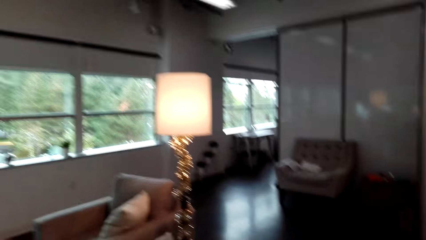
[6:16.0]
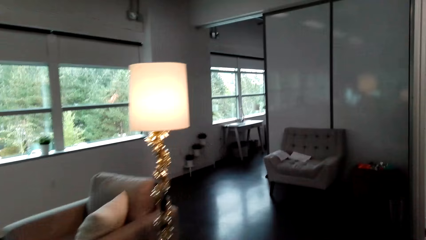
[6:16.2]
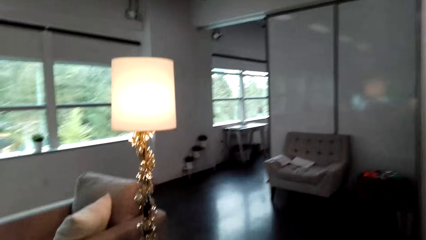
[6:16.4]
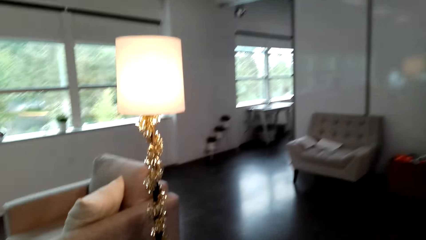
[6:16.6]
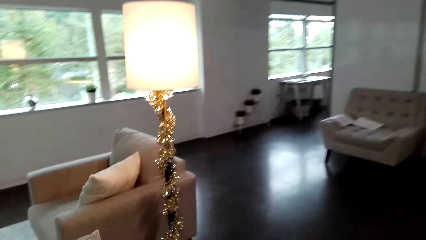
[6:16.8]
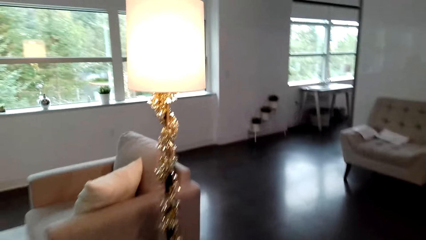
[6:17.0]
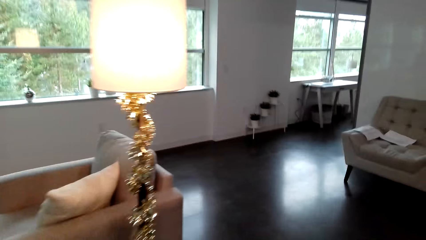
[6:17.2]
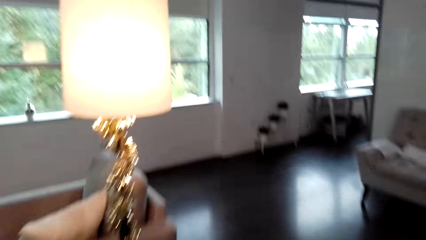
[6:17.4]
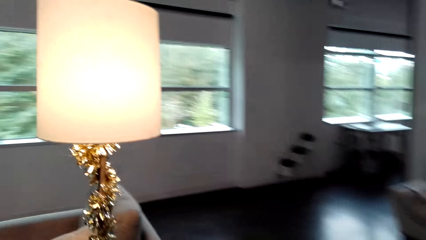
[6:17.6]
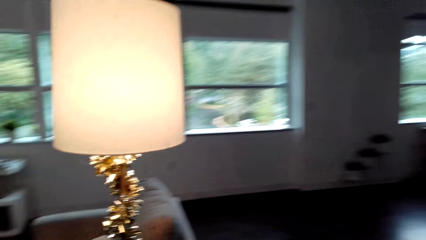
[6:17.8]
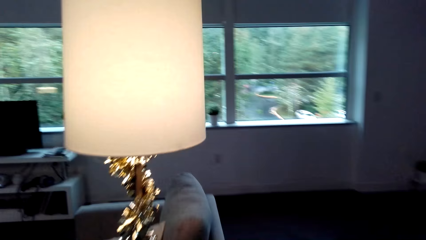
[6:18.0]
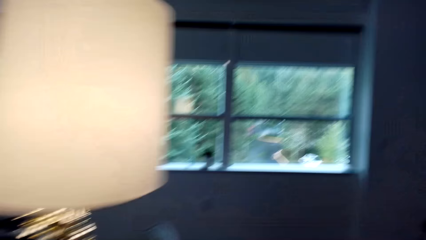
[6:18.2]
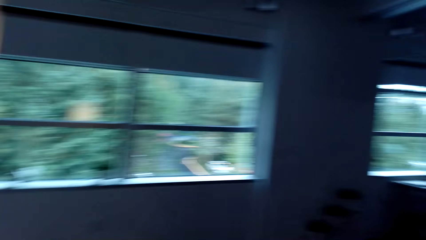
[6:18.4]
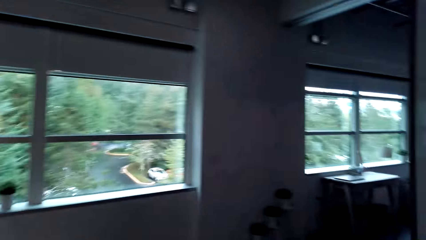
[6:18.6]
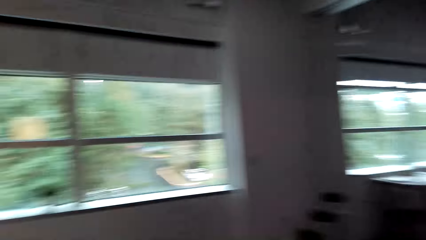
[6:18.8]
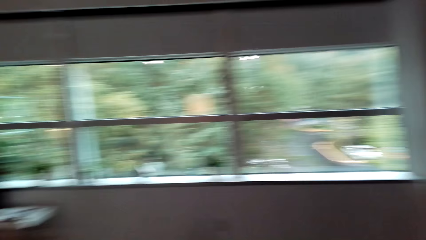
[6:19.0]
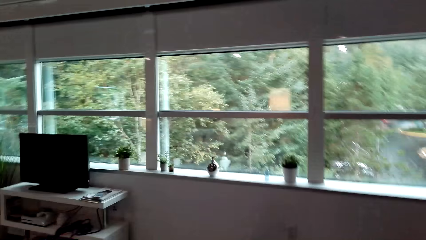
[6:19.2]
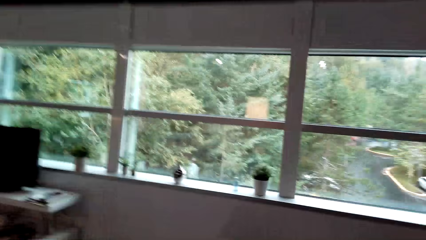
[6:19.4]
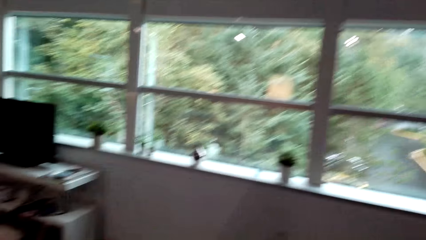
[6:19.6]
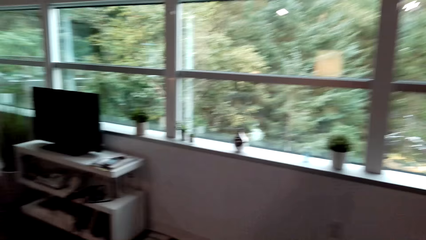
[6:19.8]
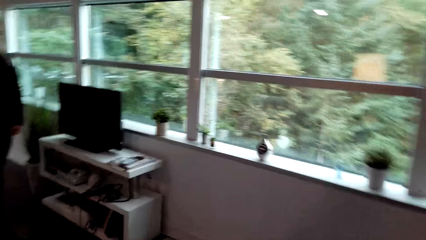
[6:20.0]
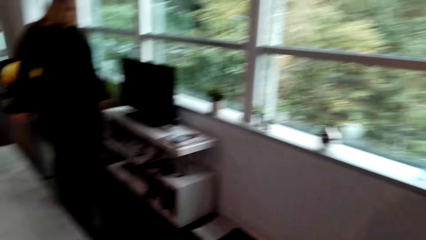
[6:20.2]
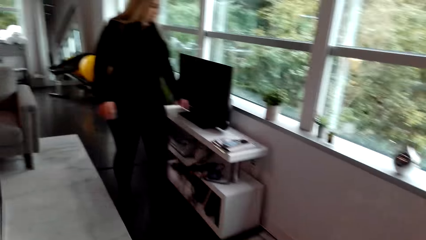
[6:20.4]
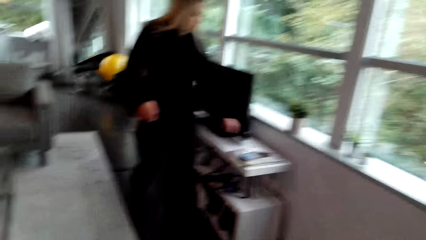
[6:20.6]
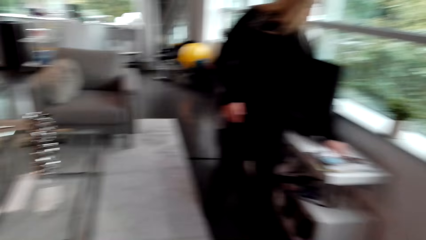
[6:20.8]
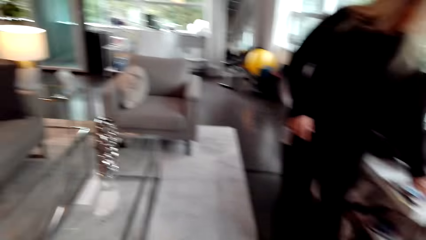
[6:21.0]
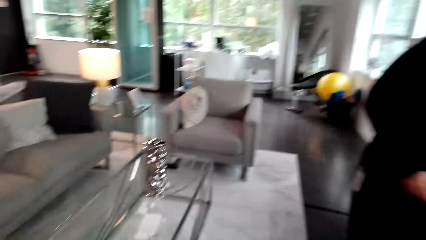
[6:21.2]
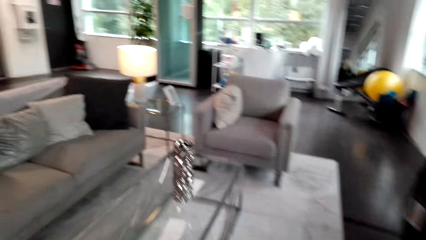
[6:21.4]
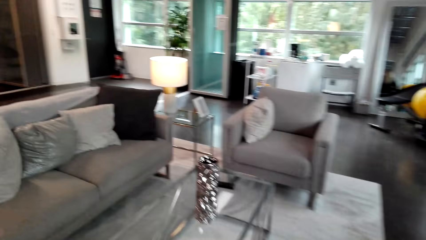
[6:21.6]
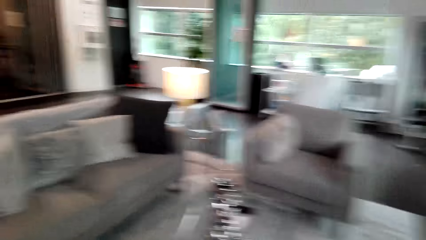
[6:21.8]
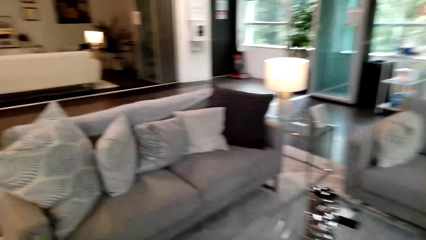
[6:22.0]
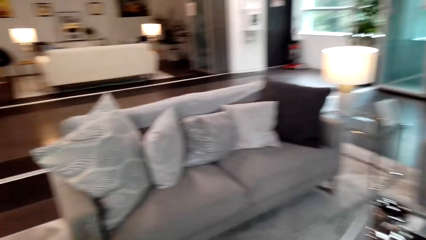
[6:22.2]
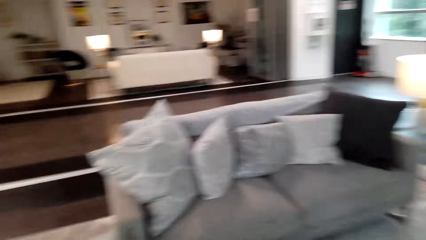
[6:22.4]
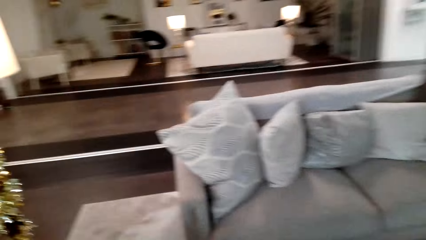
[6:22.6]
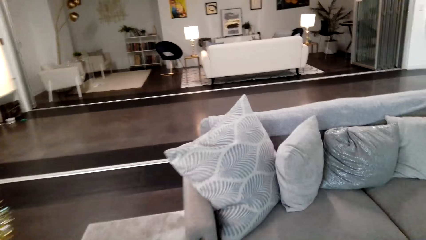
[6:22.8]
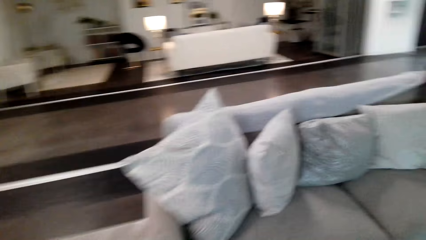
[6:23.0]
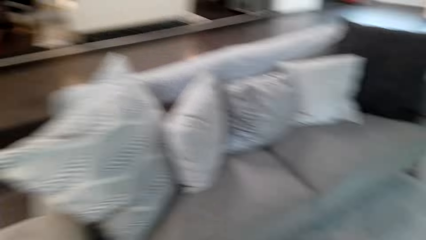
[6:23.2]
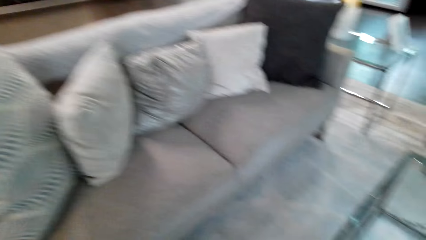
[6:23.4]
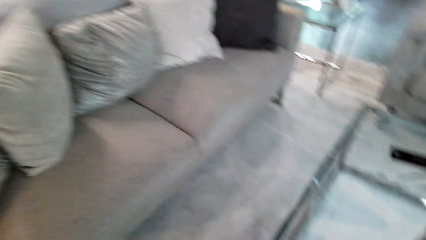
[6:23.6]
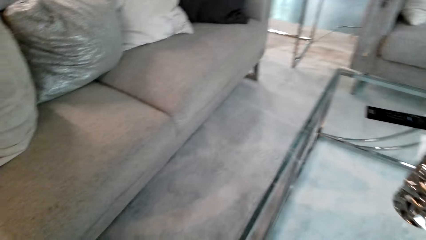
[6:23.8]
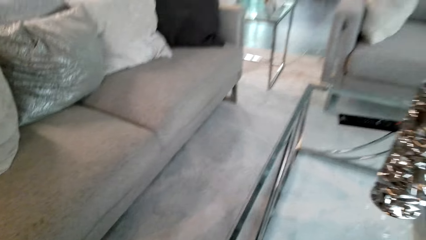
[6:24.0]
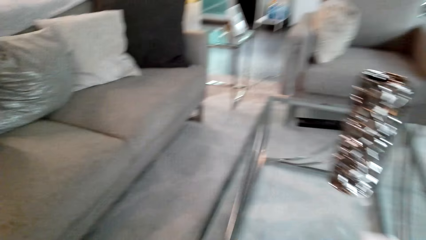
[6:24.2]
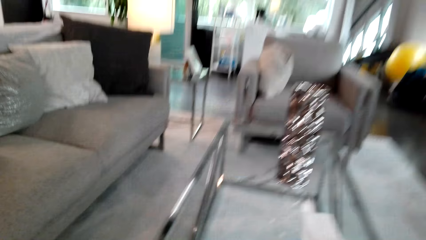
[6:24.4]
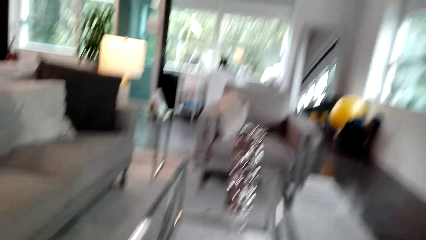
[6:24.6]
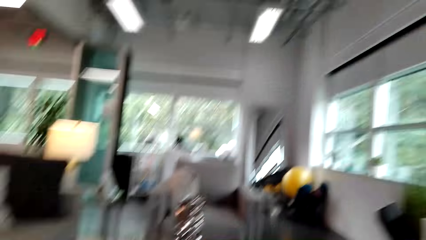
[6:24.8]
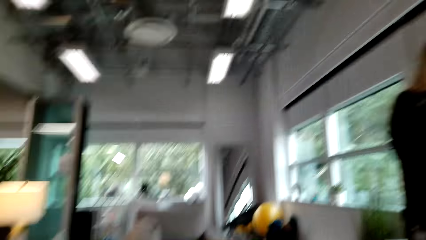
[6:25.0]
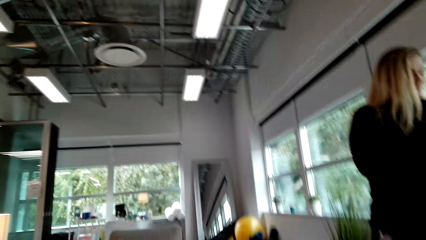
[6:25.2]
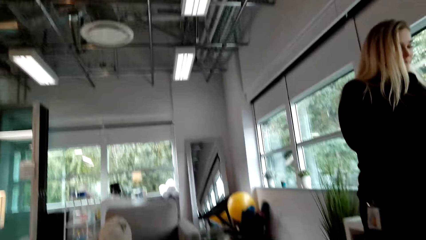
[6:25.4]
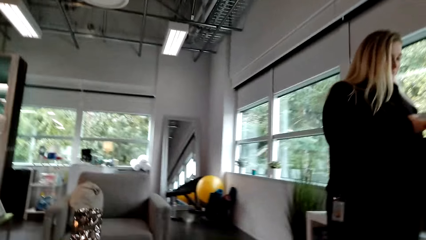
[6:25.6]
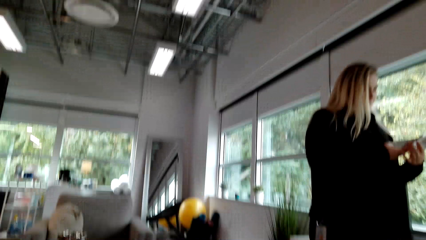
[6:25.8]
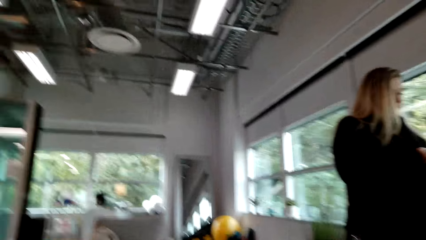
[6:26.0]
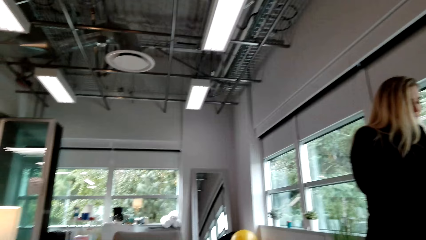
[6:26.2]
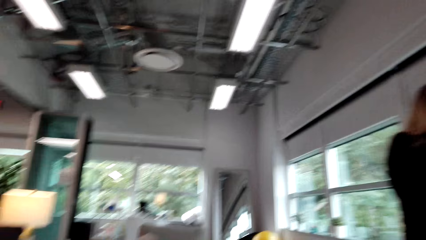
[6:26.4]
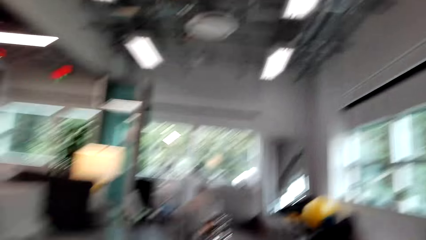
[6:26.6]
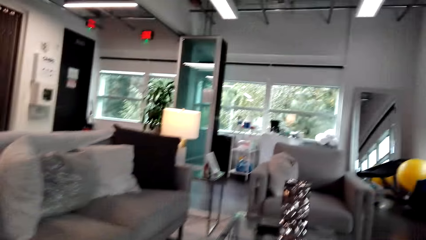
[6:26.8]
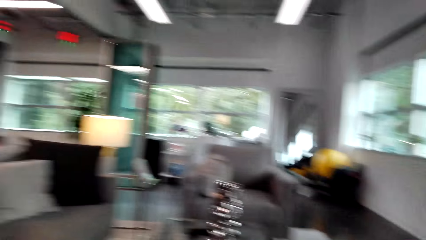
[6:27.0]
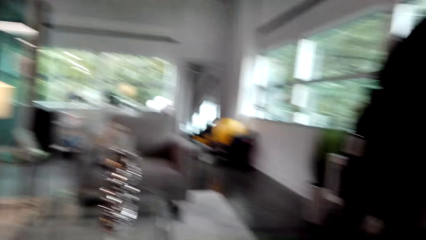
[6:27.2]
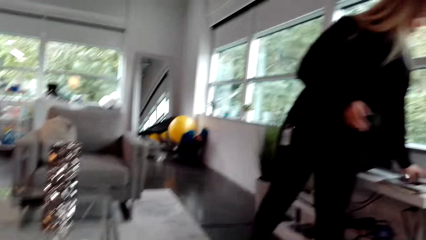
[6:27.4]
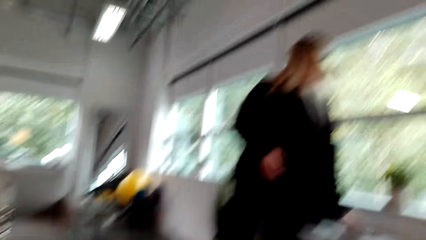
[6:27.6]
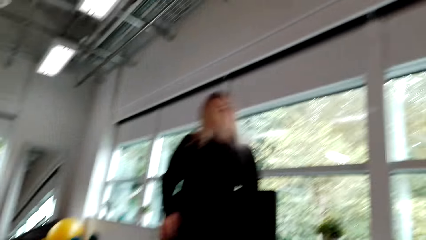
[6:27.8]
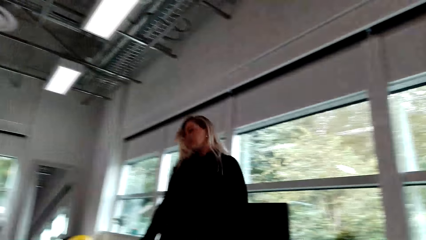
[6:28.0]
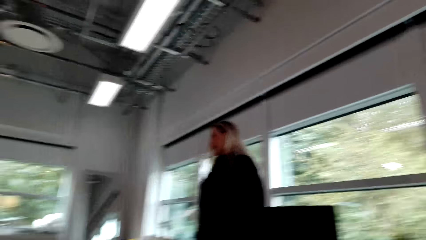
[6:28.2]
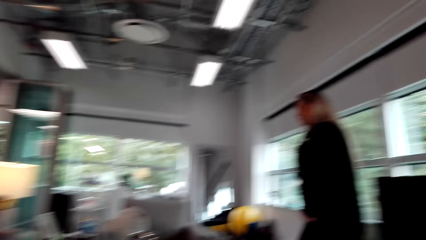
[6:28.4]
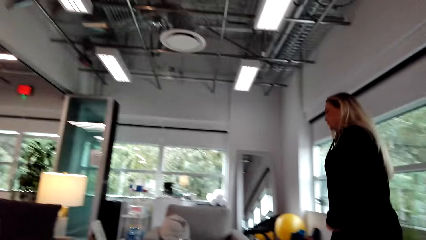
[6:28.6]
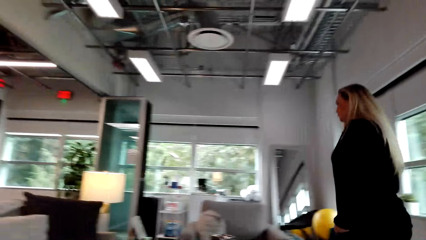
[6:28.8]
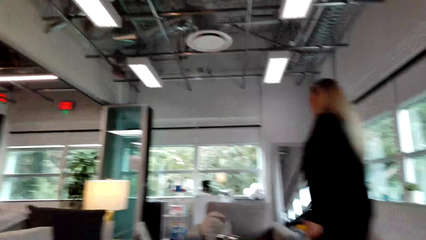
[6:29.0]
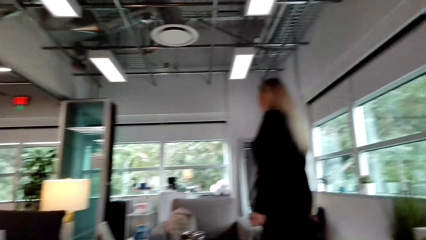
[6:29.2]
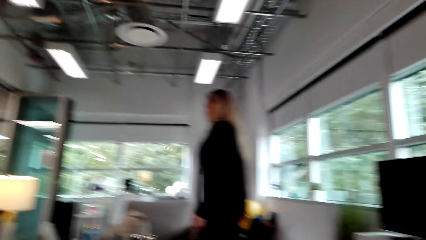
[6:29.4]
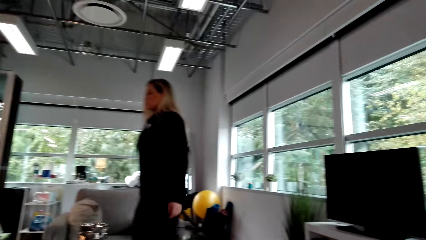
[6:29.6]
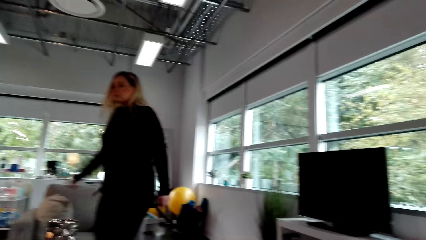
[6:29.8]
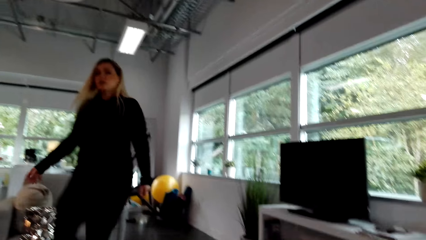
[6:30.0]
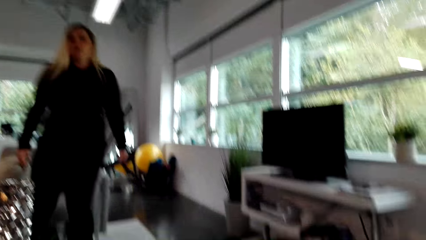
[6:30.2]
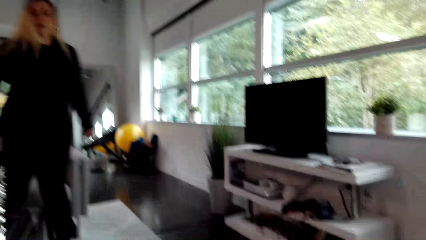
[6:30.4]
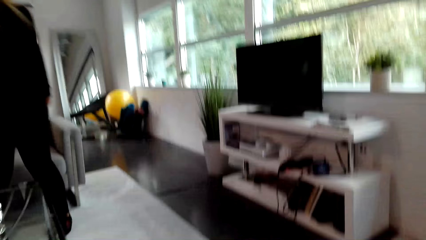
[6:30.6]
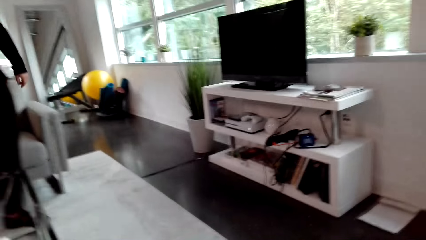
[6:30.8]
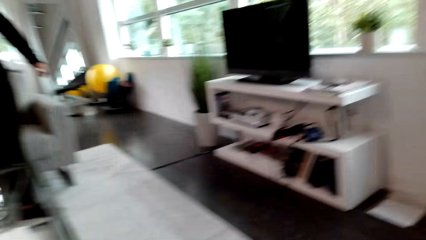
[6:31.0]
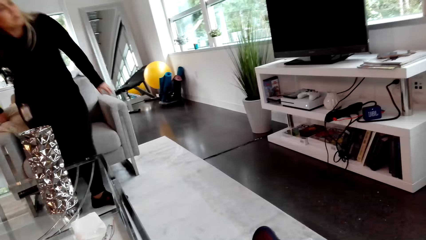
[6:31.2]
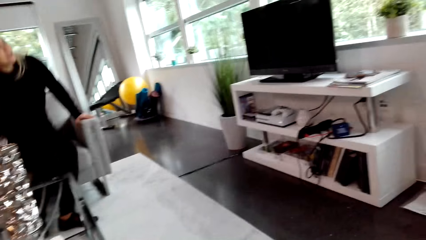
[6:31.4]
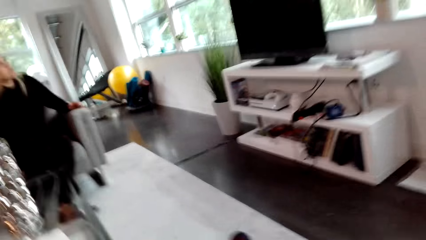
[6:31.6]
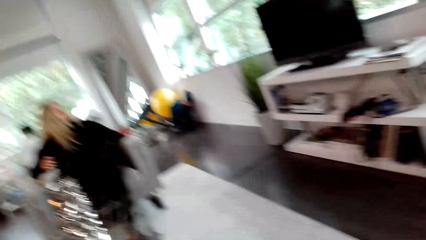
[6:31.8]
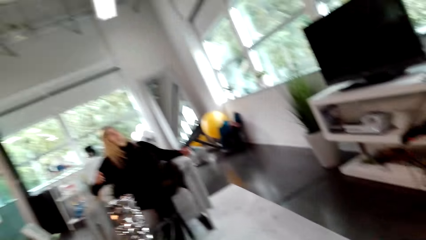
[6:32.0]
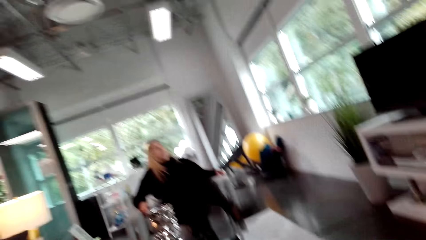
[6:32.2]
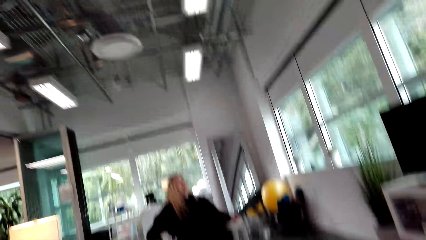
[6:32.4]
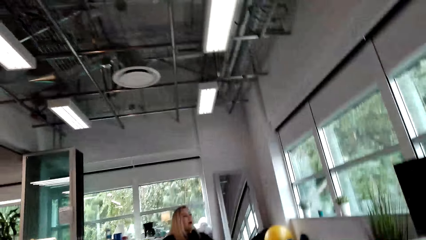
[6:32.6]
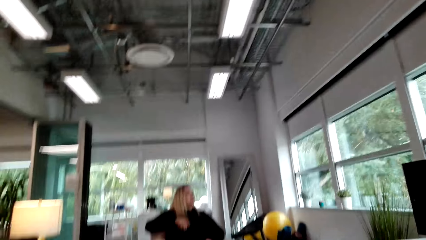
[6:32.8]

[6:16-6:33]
The camera wearer walks in the house. A woman walks in the house. The camera wearer sits on the sofa. The woman sits on the sofa.
